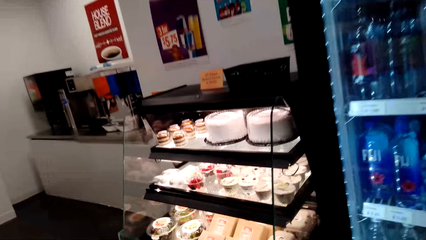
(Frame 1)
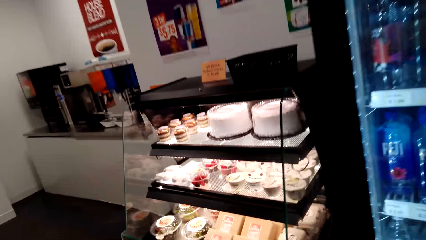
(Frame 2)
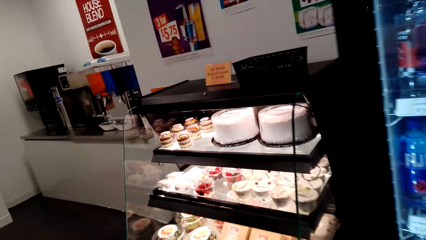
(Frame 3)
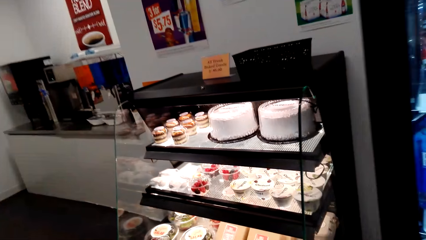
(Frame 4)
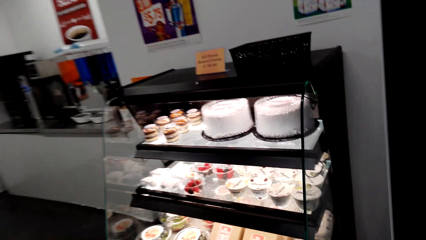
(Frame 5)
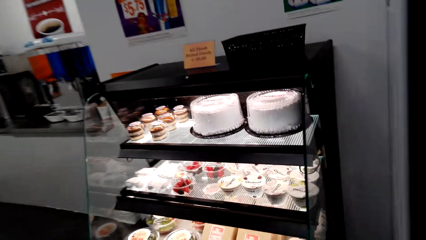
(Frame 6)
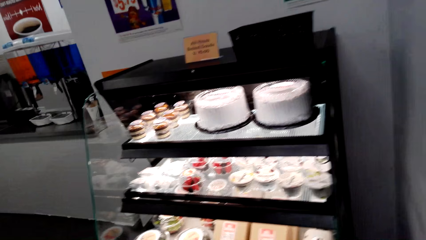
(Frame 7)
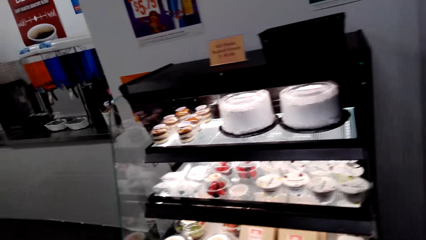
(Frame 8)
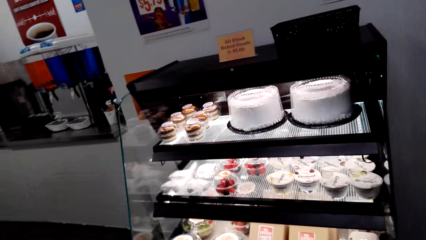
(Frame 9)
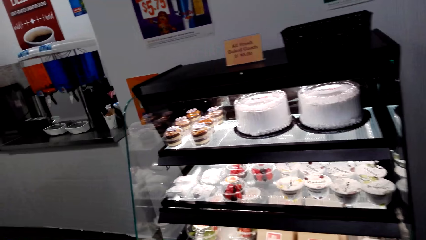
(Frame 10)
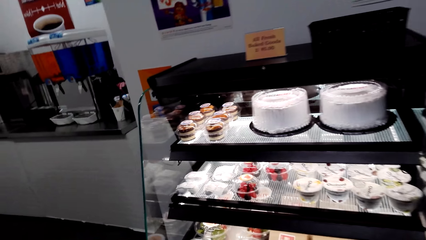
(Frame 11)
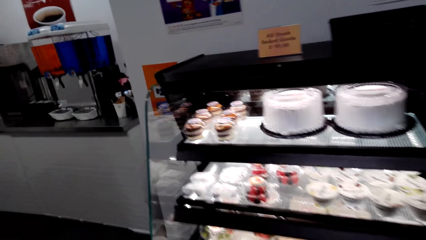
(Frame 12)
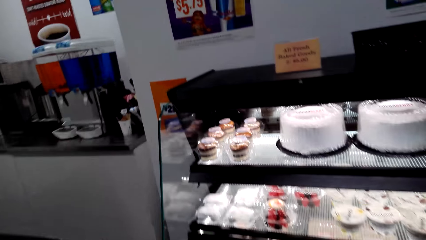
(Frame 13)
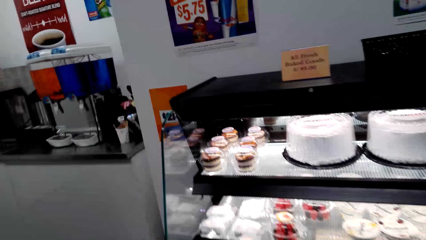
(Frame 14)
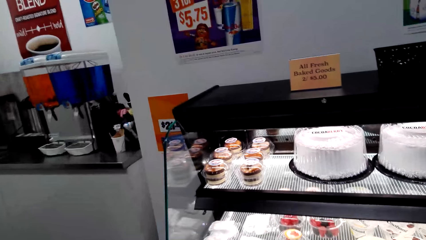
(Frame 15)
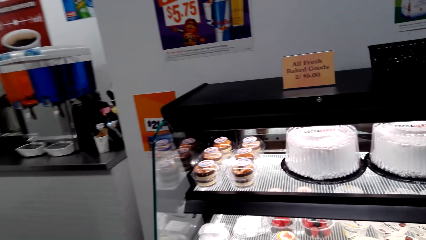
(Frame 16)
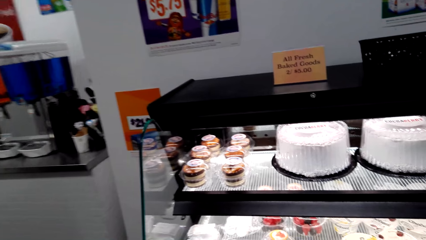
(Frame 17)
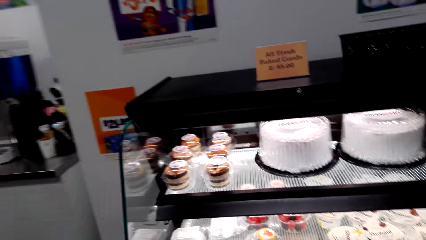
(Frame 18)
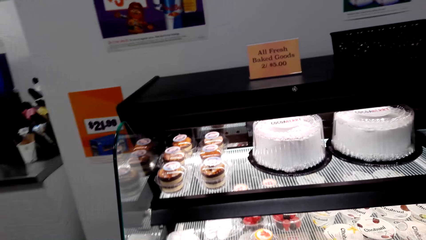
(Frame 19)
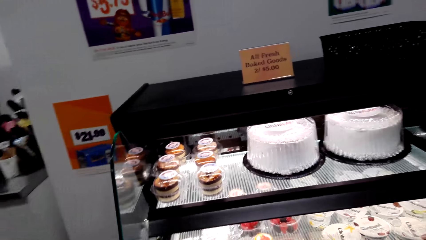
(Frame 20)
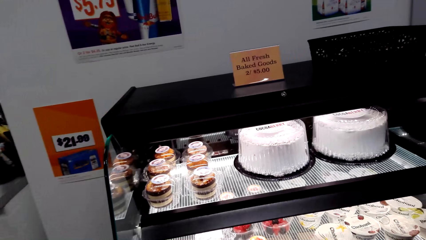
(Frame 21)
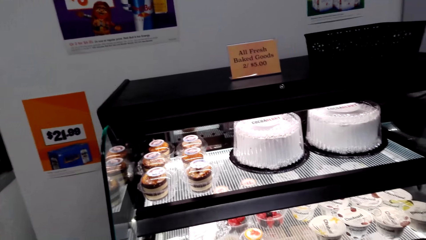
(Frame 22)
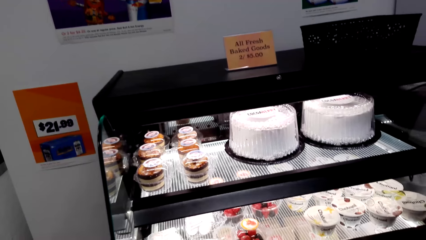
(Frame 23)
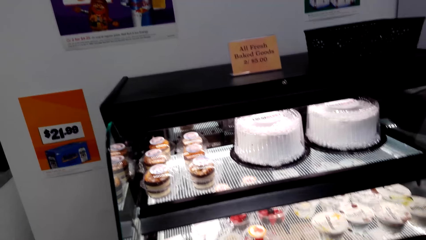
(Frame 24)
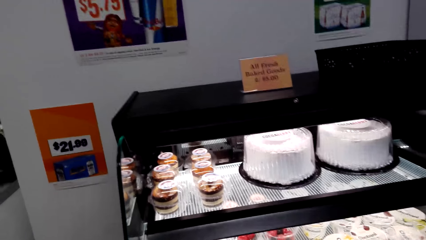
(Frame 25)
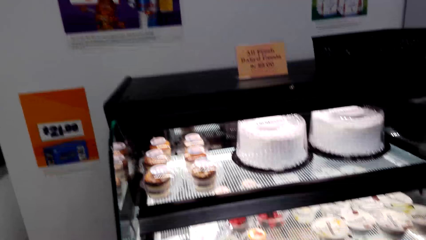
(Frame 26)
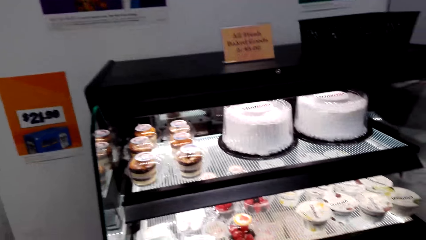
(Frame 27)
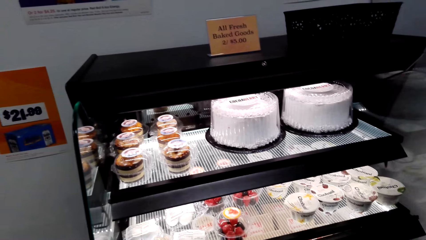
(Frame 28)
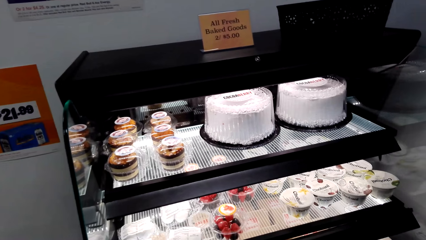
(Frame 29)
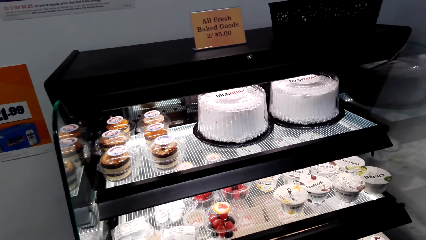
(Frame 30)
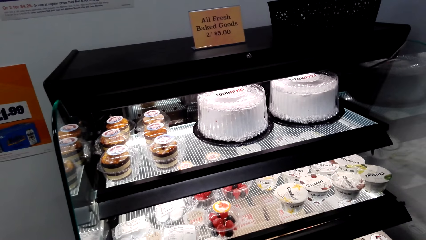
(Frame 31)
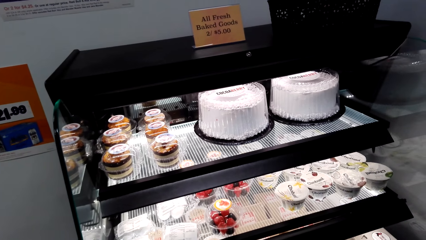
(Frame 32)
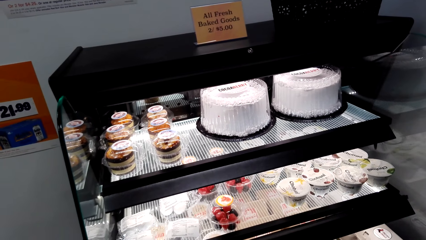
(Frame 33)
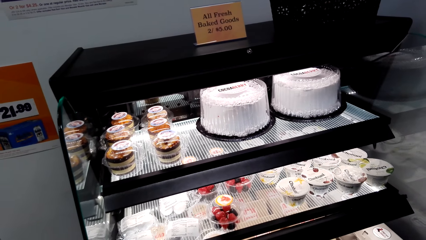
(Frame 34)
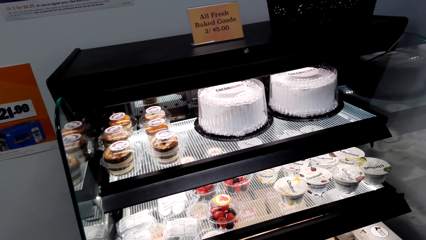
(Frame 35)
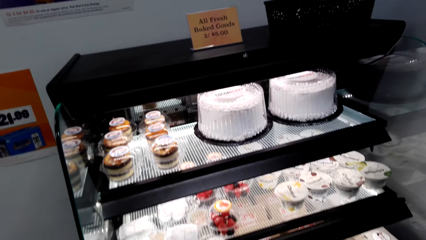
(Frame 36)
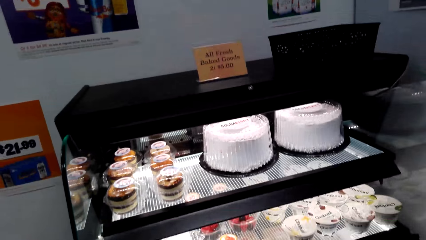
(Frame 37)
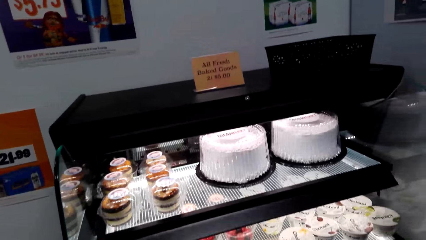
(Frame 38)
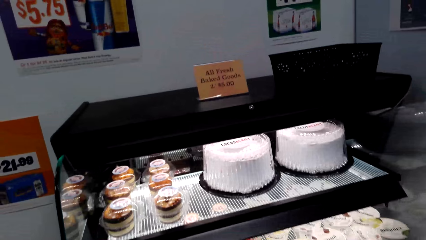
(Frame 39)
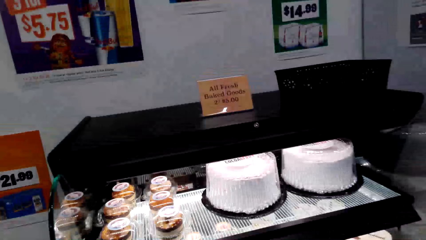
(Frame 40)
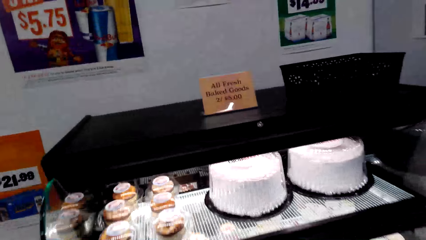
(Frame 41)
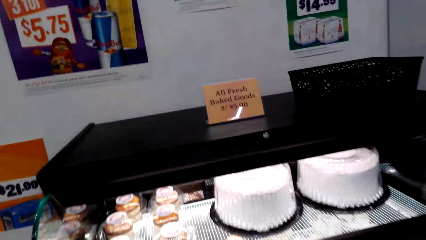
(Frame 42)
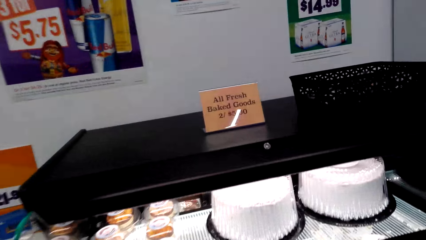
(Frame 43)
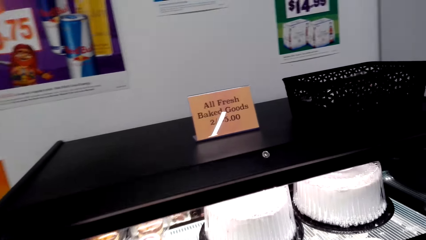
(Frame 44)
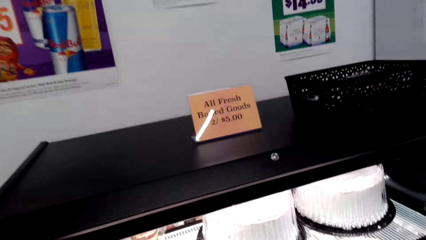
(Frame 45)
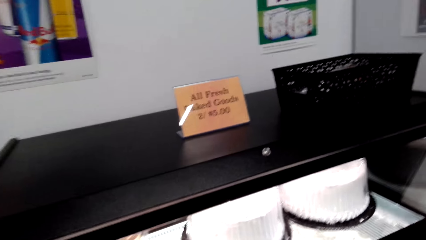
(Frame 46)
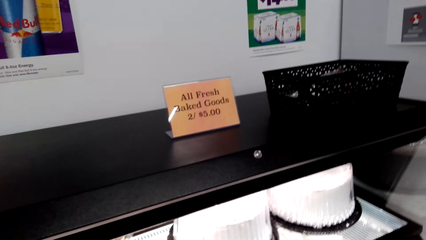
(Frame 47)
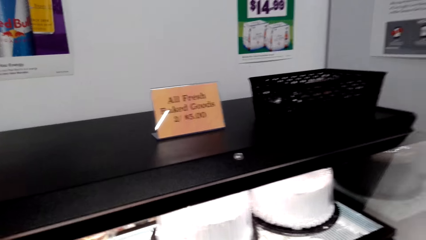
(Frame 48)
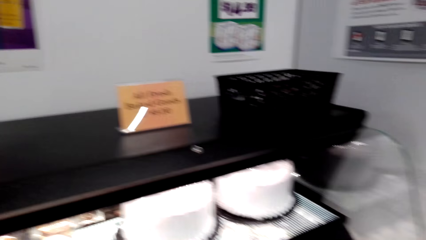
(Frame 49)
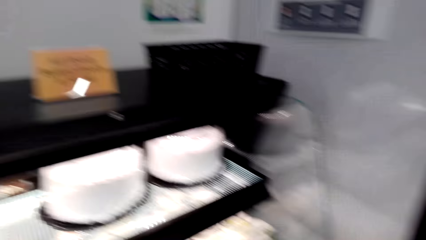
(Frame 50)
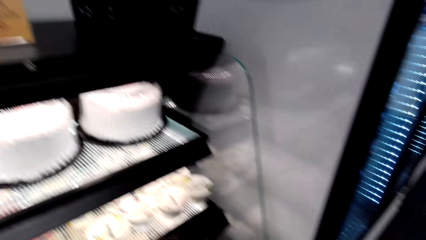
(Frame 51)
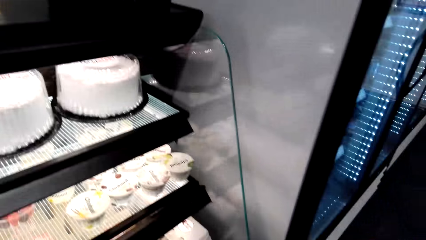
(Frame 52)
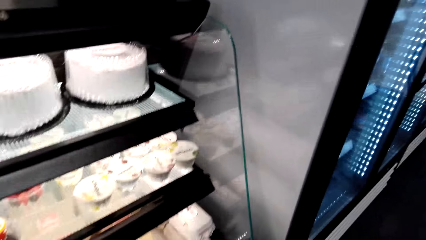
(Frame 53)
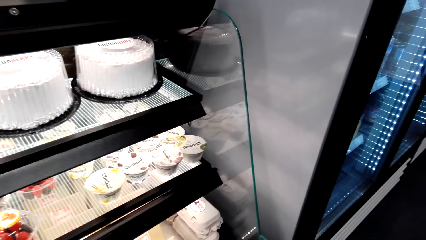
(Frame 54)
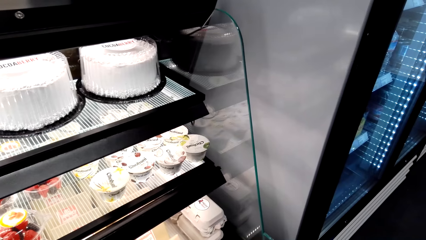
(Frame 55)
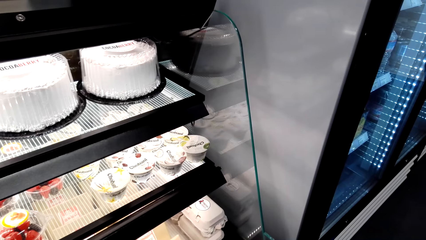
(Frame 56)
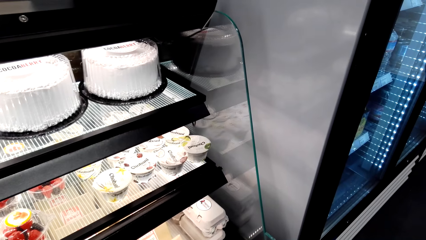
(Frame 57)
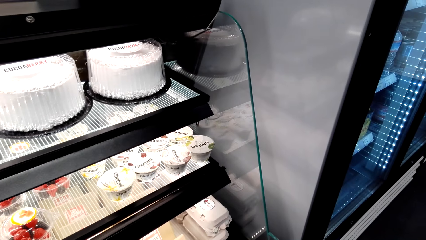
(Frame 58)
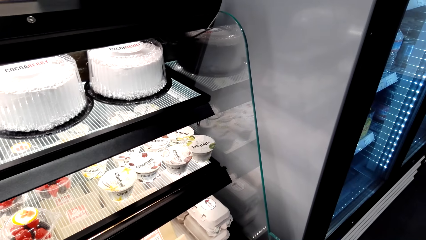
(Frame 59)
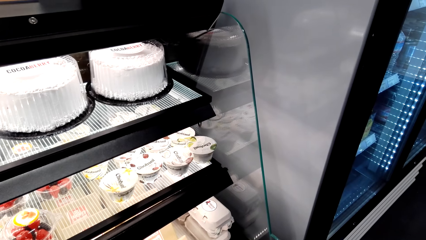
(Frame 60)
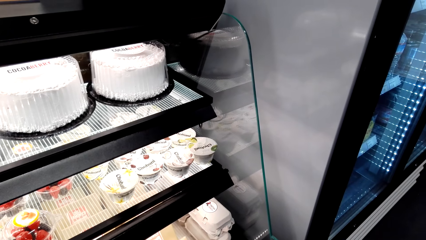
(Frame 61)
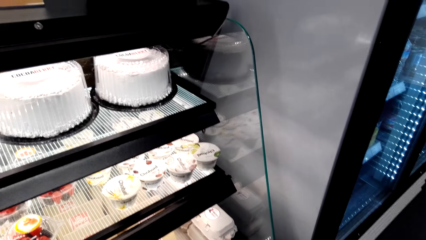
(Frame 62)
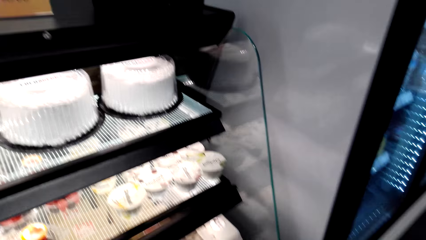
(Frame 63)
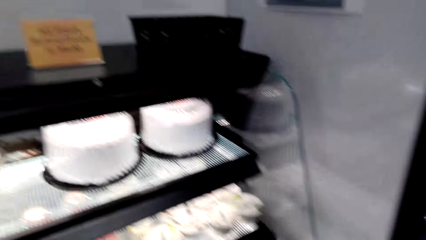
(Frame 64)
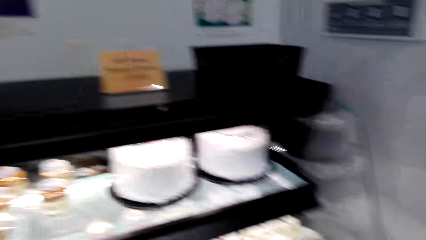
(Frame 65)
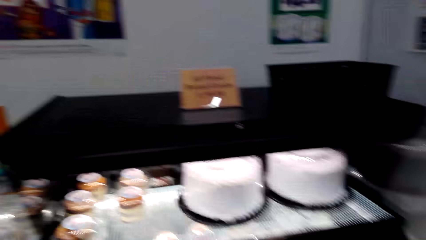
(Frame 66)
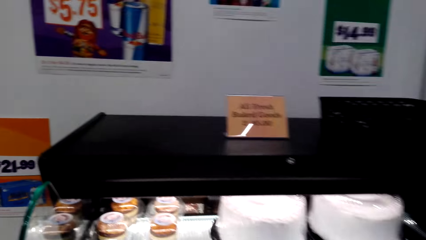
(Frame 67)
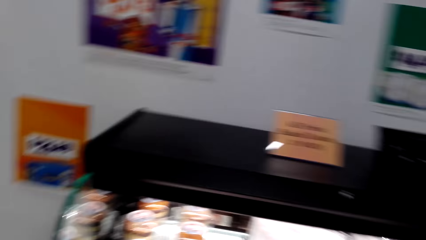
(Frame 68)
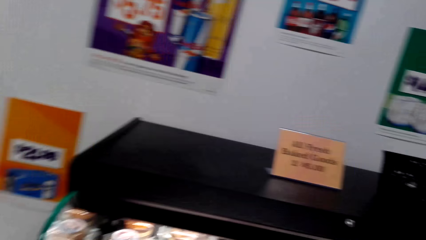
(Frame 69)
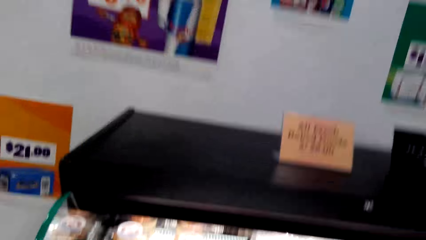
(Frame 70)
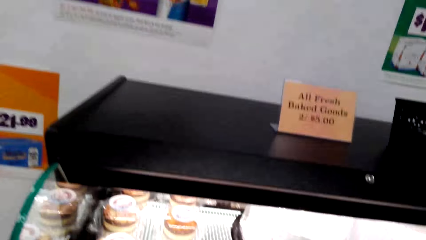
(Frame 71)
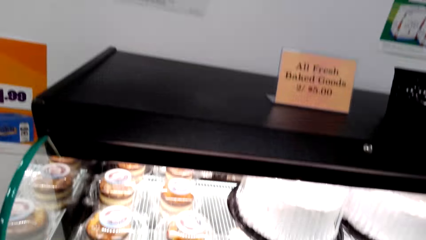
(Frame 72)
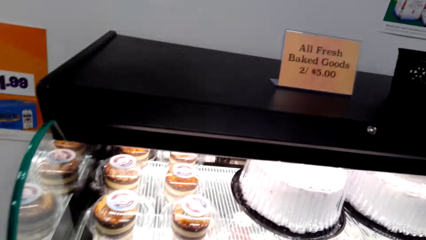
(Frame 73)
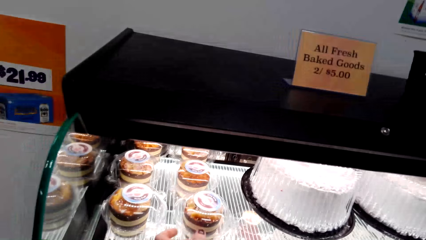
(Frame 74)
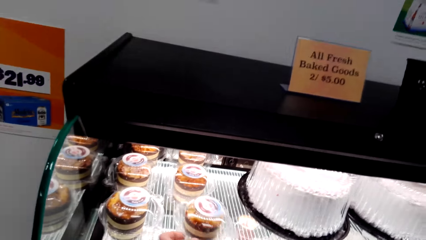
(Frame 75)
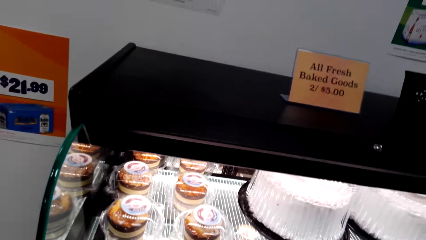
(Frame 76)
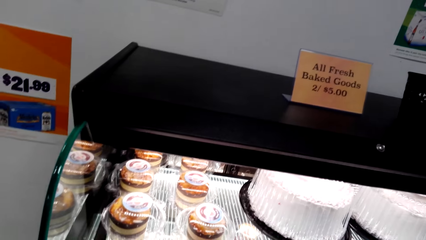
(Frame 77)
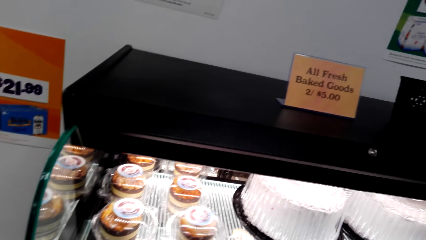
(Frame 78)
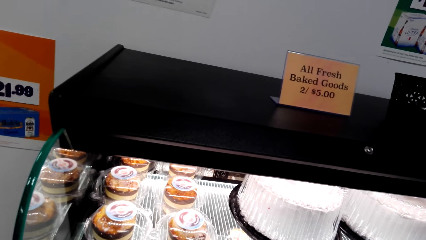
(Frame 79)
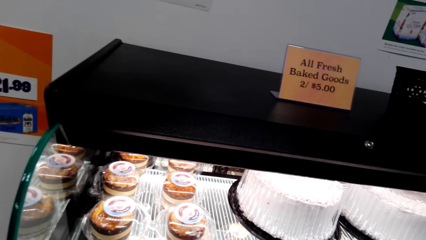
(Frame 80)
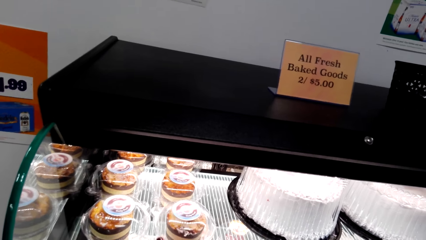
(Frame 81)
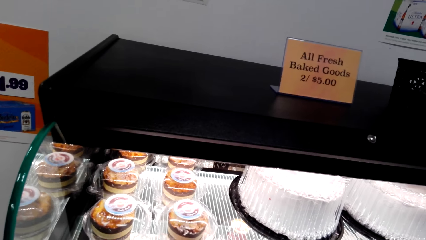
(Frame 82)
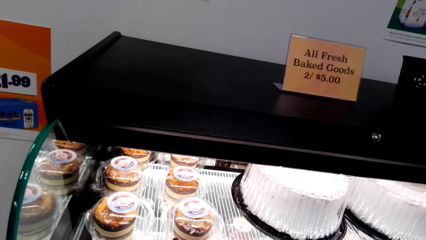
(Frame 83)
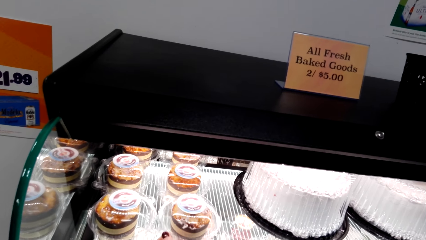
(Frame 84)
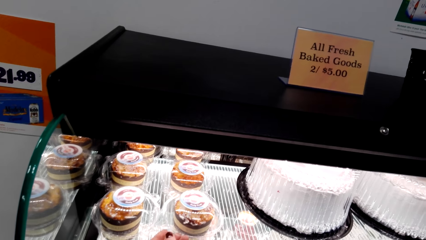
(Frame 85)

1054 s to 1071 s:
The camera wearer walks around the mini supermarket. A man speaks to the camera wearer. The camera wearer speaks to the man. The man speaks to the camera wearer. The camera wearer laughs.
